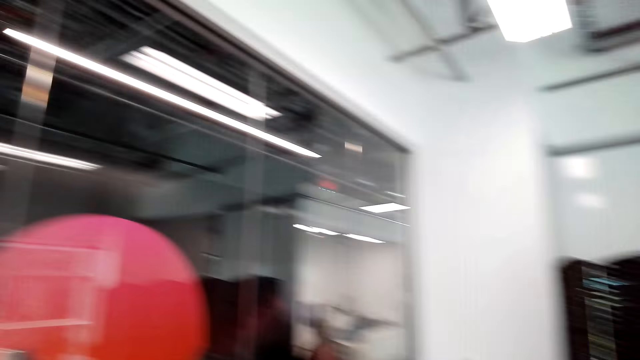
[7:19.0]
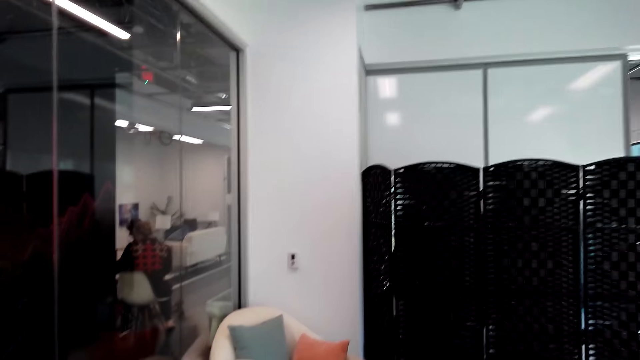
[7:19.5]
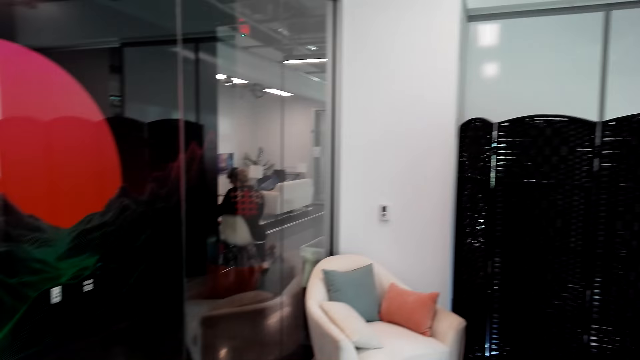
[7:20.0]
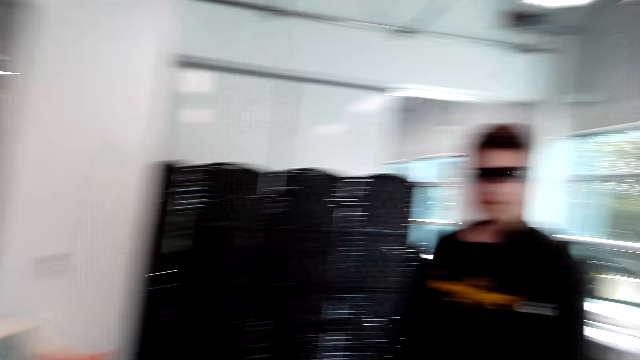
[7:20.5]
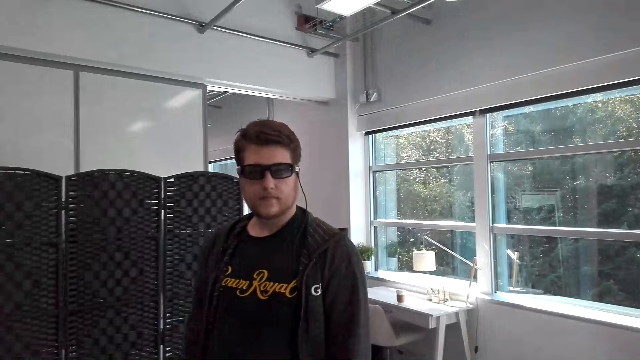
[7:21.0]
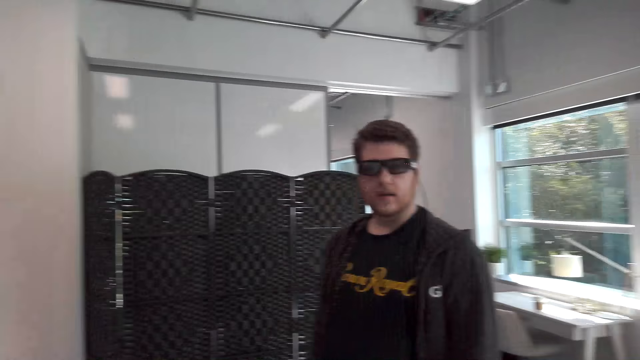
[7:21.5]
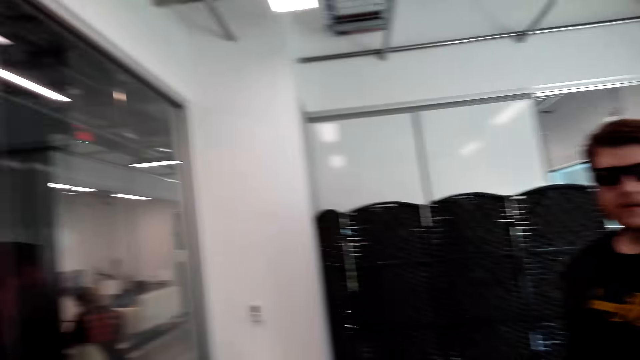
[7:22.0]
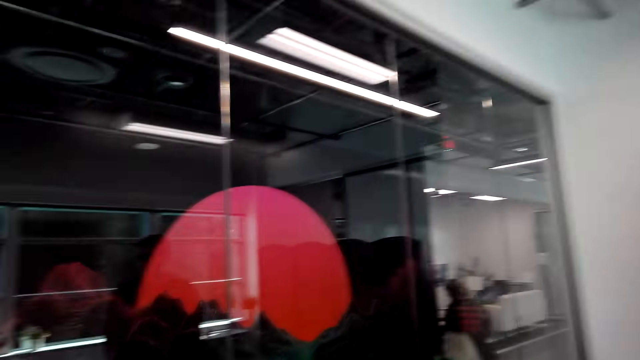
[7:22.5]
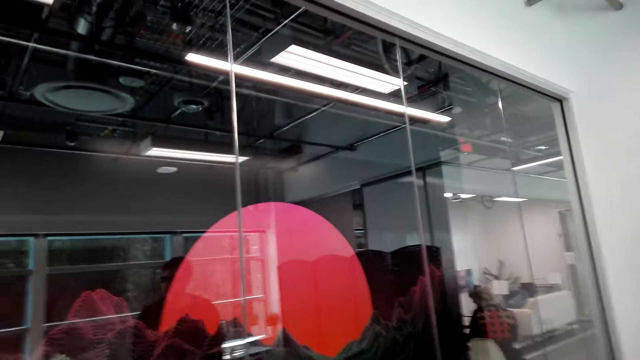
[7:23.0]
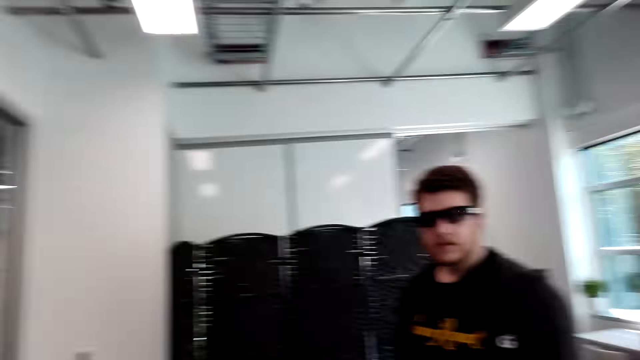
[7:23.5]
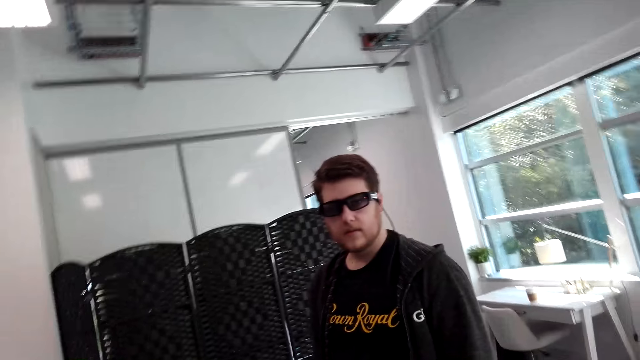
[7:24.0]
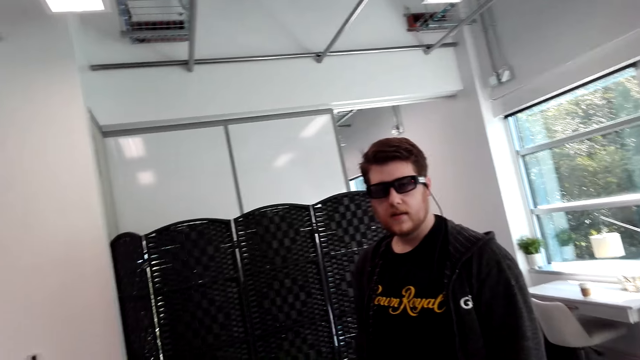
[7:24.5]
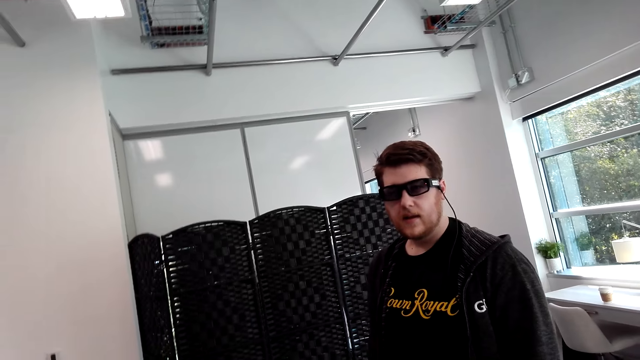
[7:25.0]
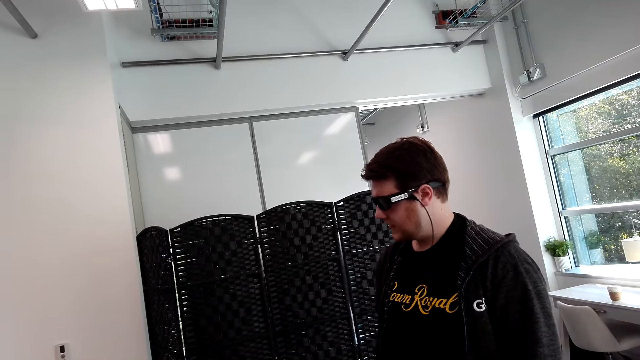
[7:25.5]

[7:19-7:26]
The camera wearer speaks to a person.

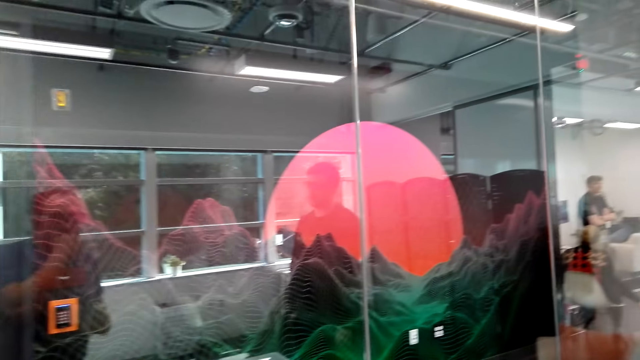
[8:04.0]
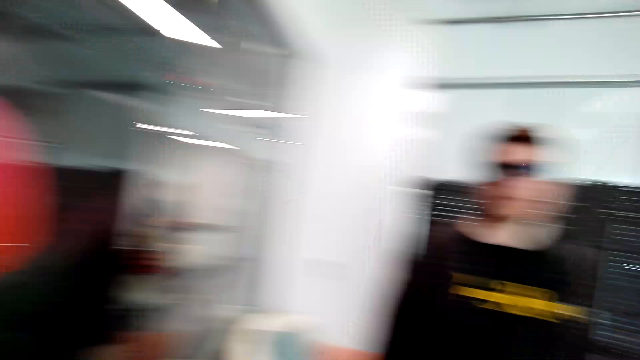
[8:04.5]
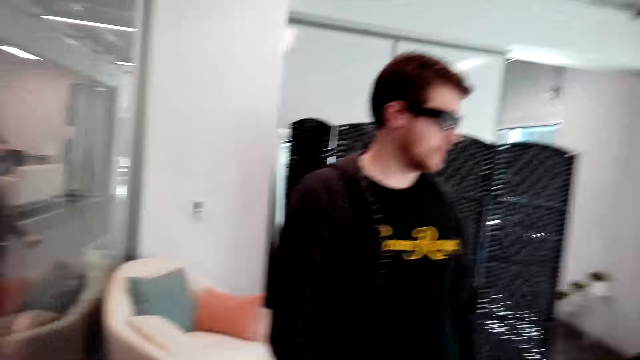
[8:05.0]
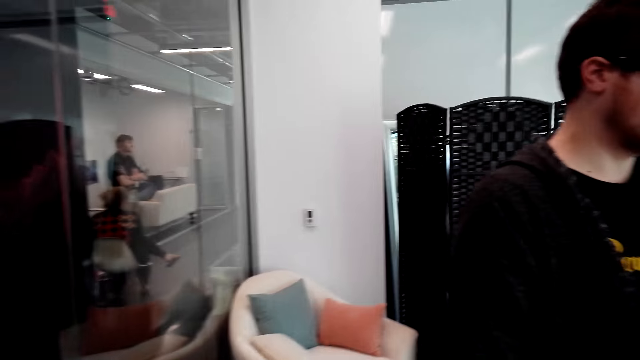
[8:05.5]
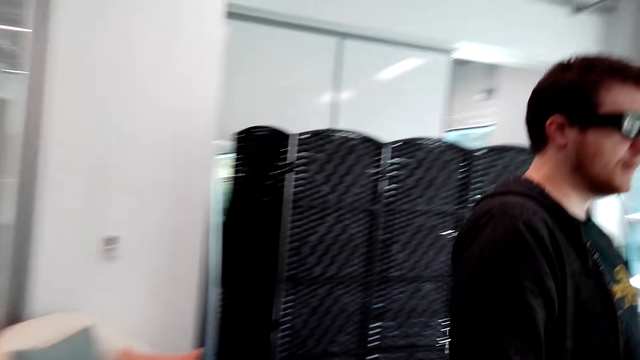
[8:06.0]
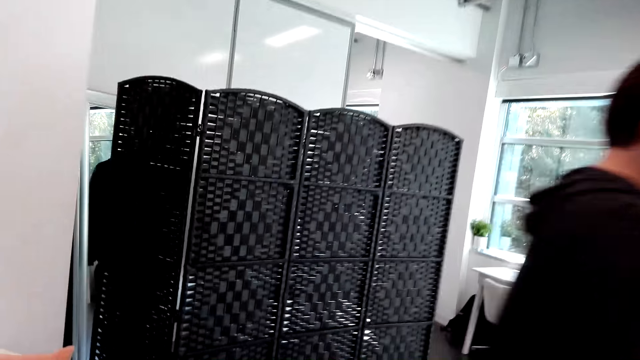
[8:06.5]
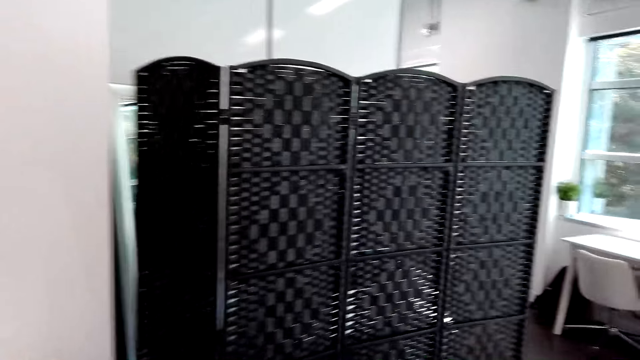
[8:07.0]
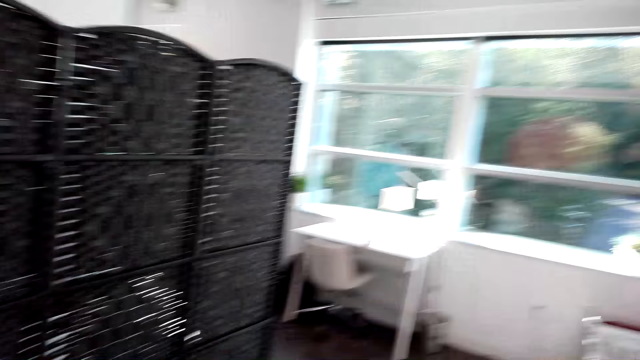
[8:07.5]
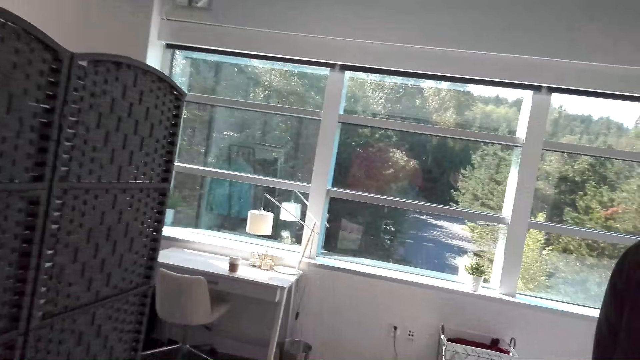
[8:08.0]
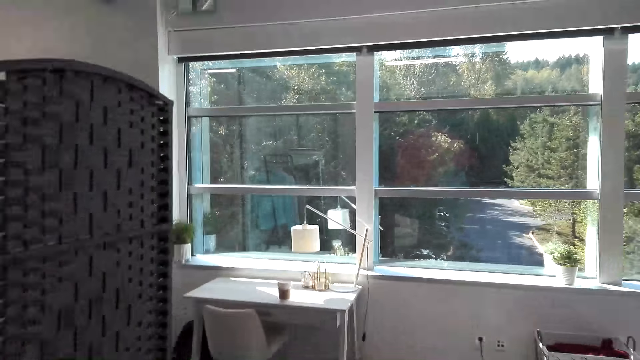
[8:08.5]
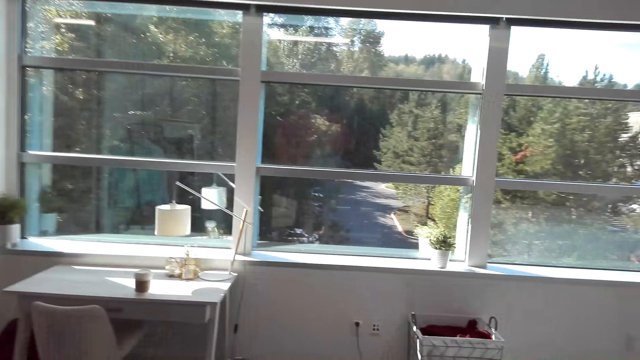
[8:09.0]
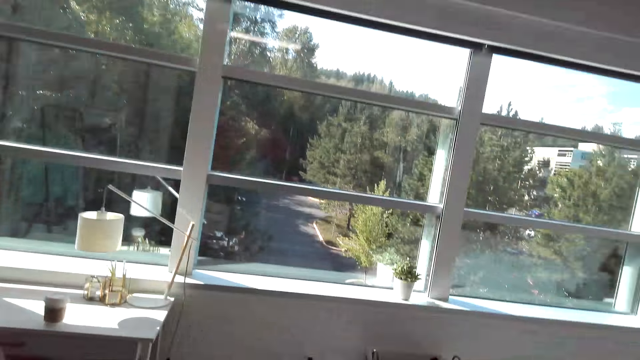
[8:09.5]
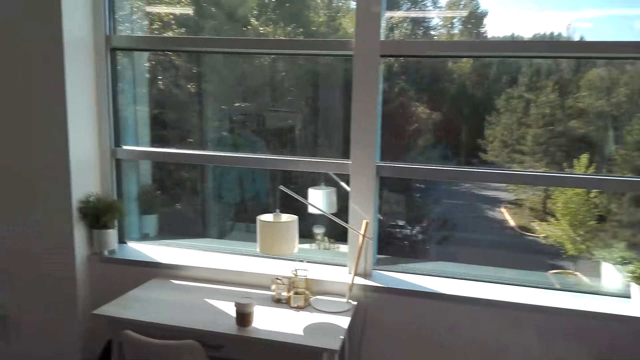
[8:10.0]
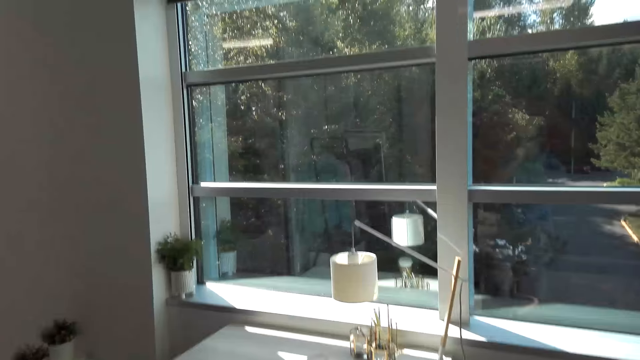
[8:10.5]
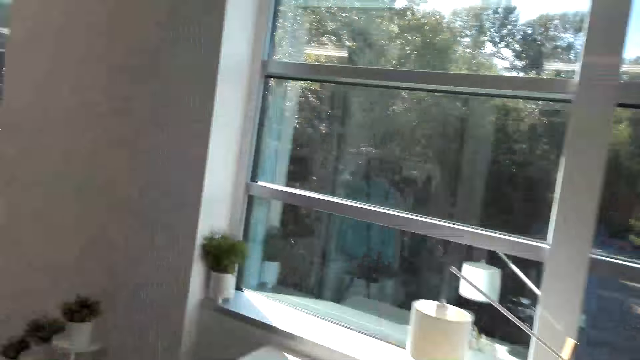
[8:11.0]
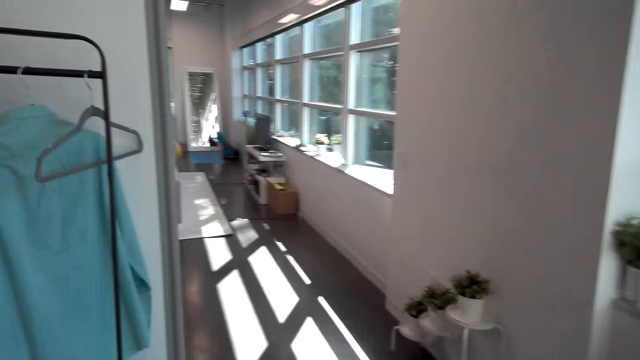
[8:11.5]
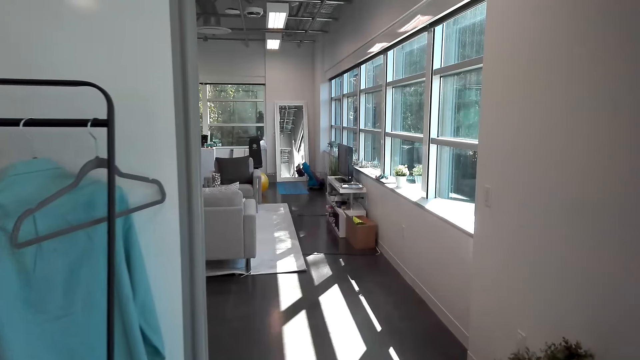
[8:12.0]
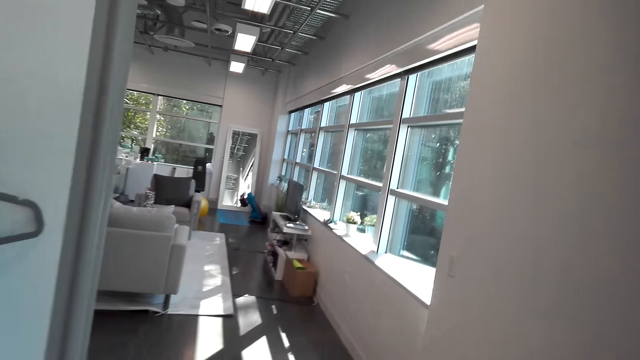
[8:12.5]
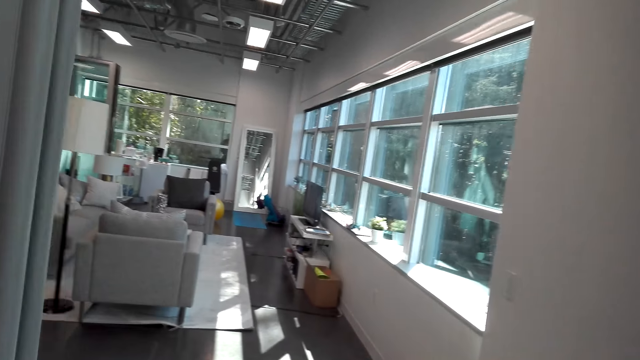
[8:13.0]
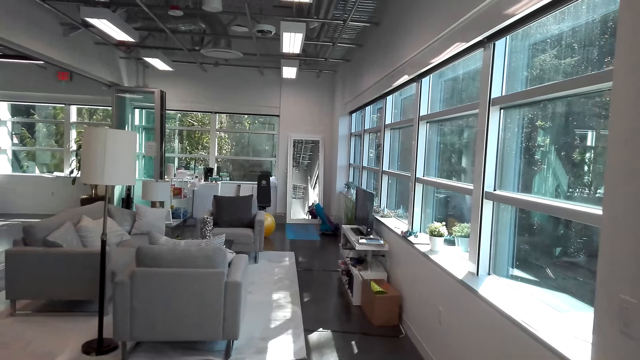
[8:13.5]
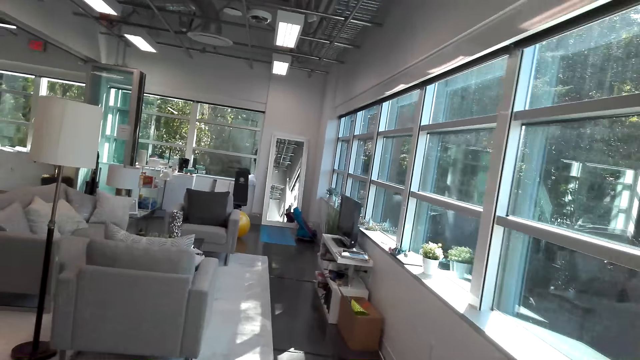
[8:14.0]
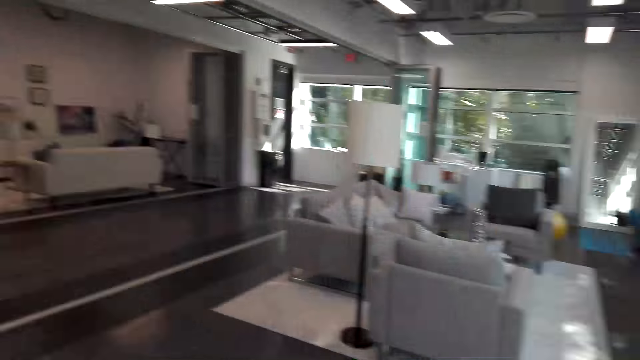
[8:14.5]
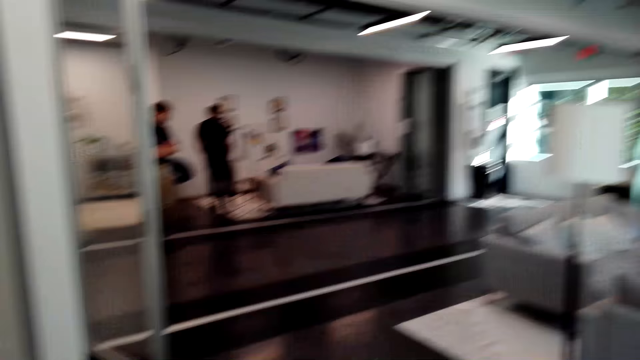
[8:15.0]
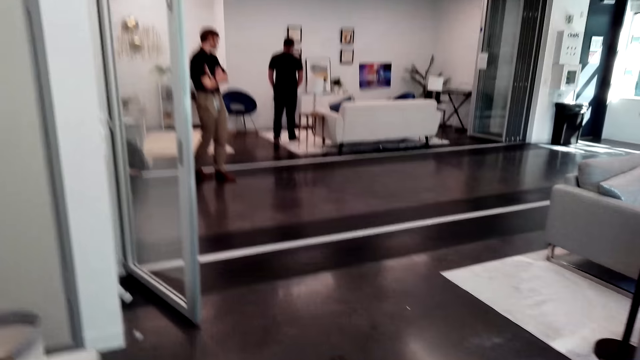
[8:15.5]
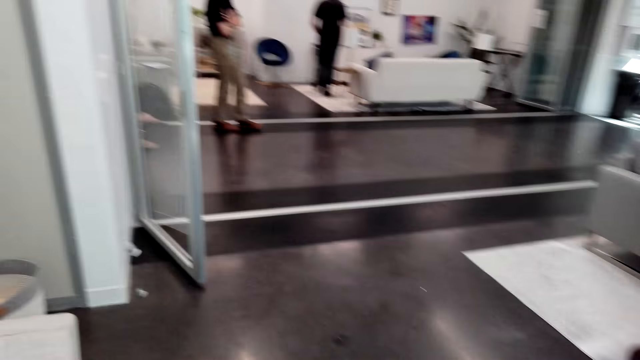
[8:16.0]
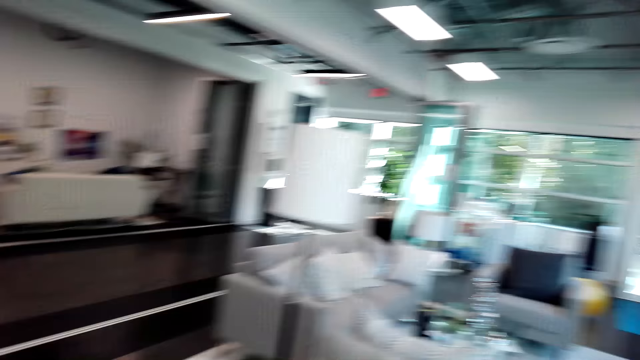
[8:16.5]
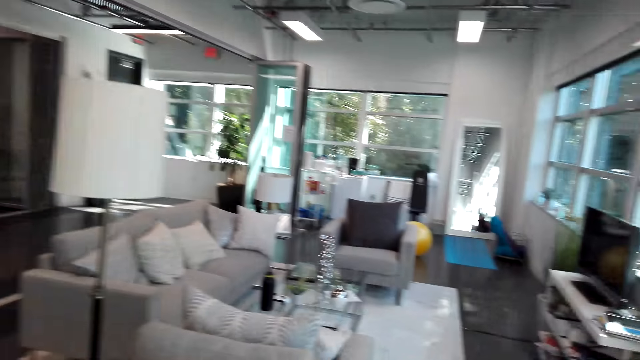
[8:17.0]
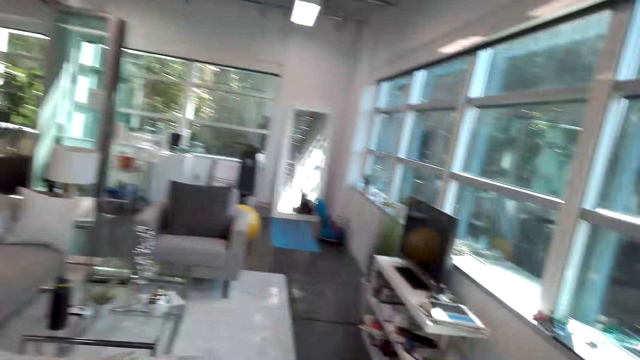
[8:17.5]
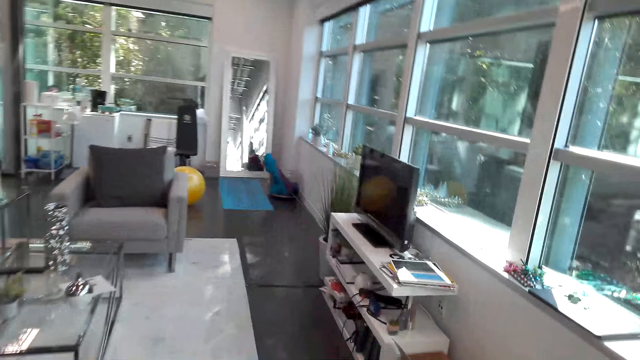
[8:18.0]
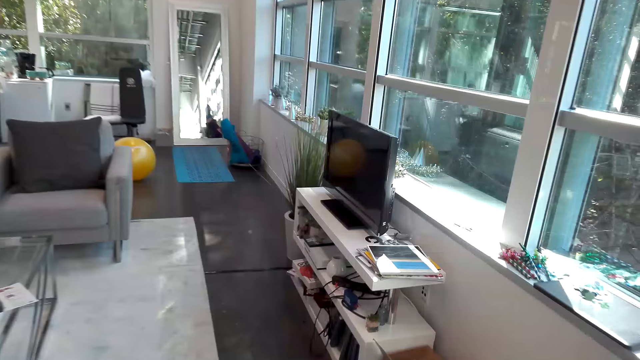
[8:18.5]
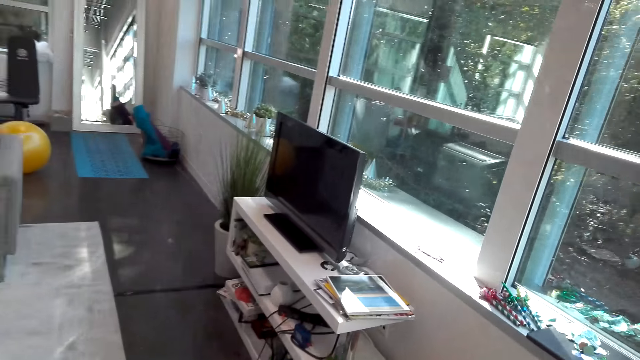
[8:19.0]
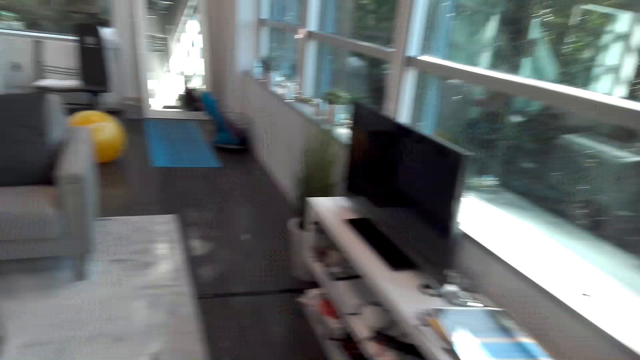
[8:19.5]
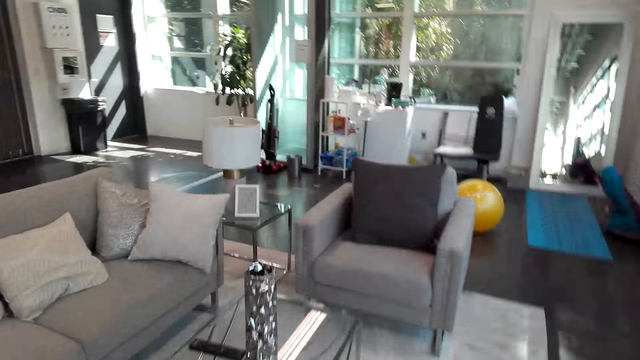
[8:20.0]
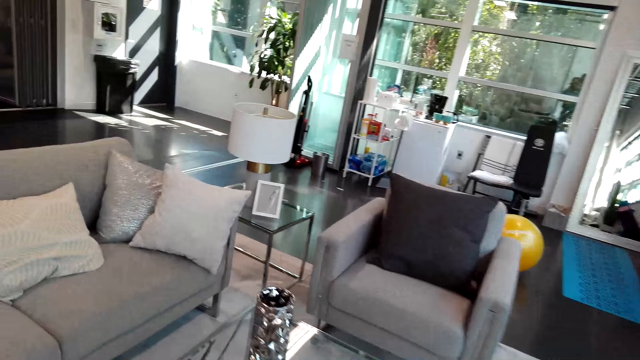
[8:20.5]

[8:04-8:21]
A person walks around the room. The camera wearer walks around the room.
